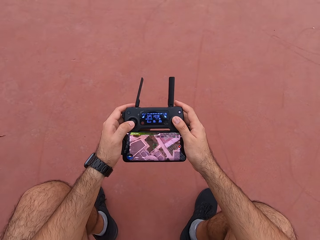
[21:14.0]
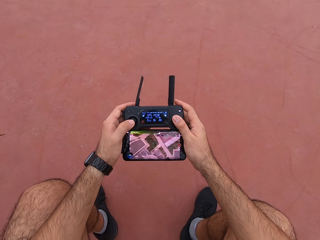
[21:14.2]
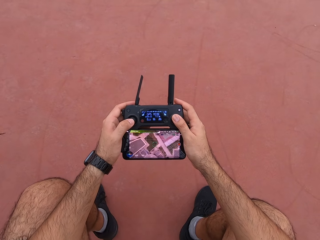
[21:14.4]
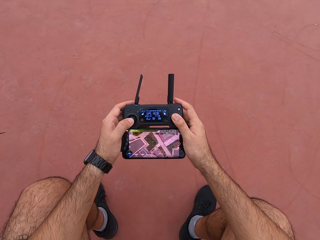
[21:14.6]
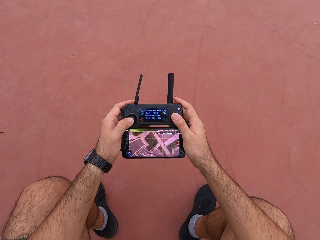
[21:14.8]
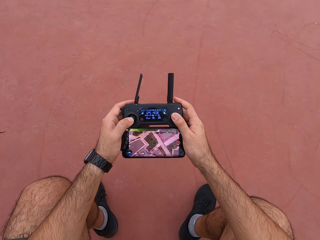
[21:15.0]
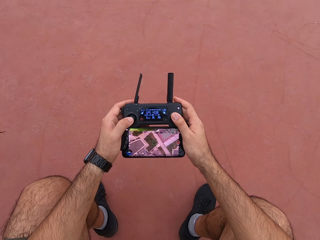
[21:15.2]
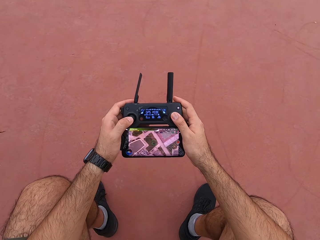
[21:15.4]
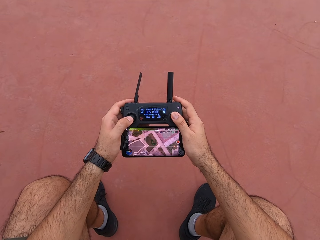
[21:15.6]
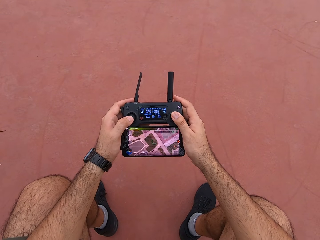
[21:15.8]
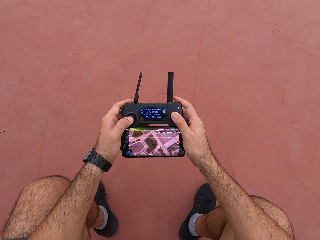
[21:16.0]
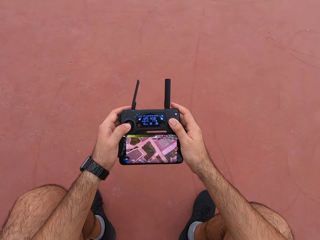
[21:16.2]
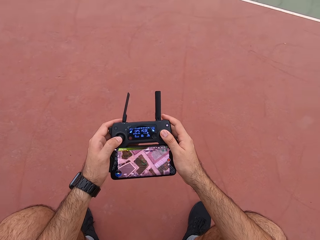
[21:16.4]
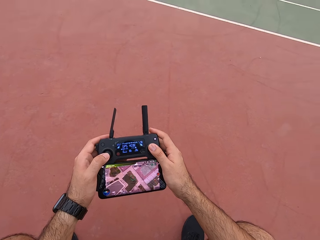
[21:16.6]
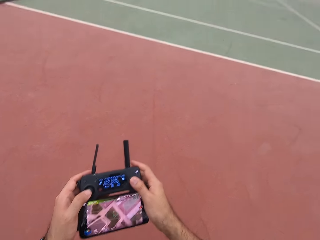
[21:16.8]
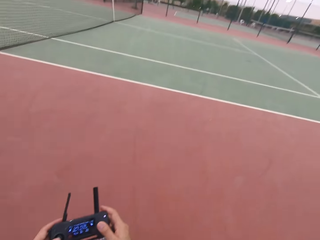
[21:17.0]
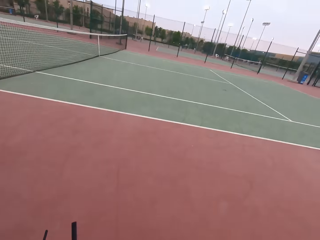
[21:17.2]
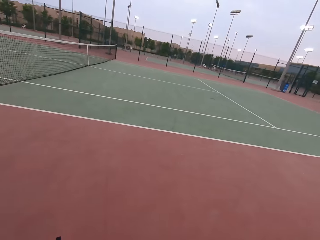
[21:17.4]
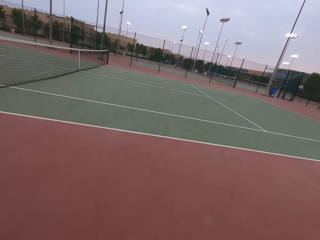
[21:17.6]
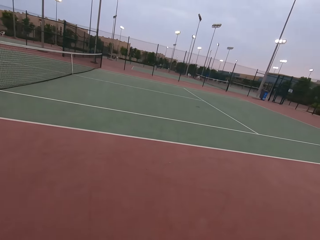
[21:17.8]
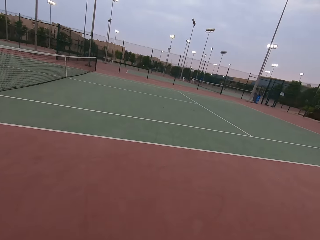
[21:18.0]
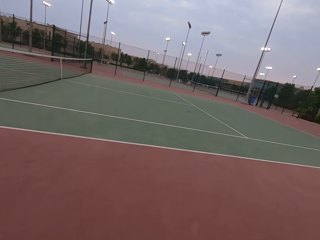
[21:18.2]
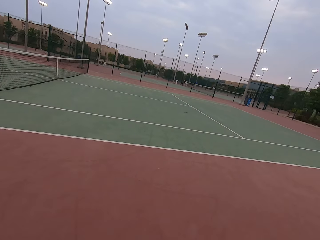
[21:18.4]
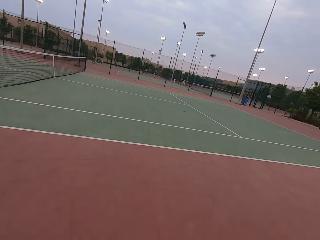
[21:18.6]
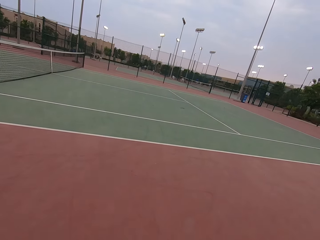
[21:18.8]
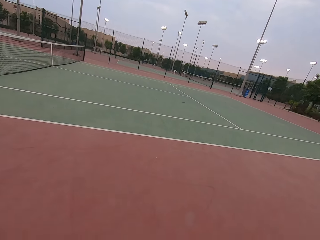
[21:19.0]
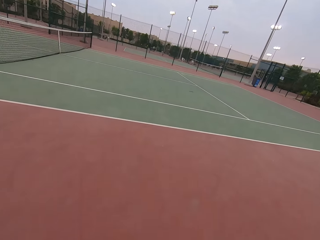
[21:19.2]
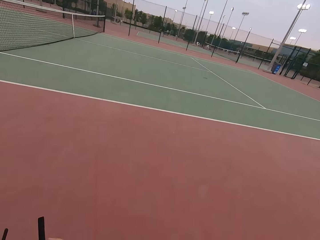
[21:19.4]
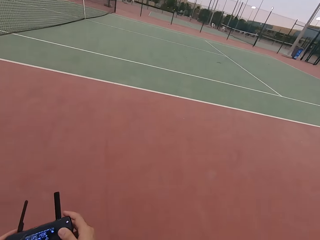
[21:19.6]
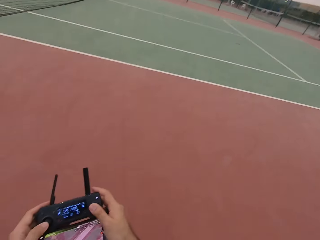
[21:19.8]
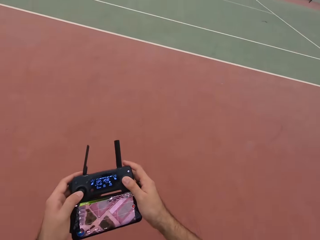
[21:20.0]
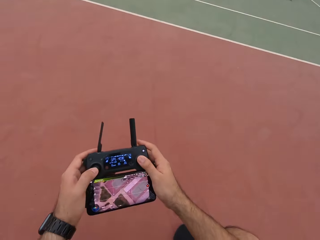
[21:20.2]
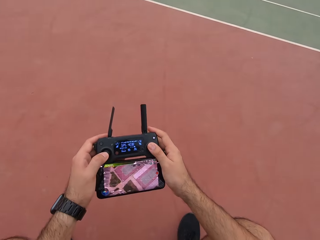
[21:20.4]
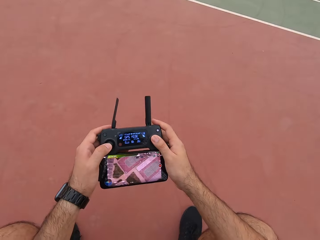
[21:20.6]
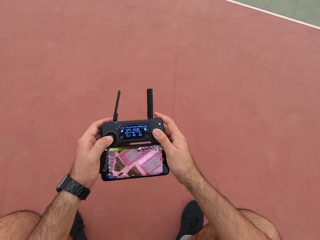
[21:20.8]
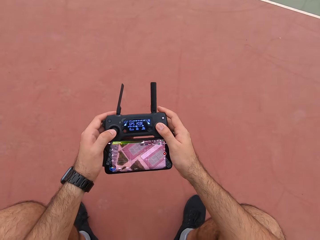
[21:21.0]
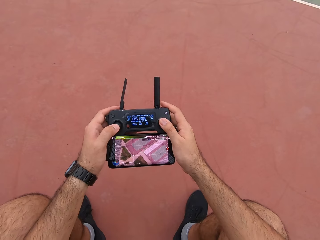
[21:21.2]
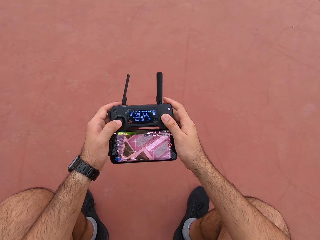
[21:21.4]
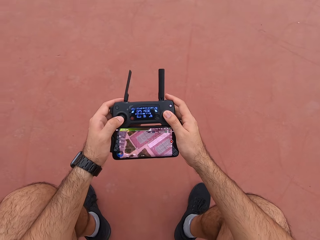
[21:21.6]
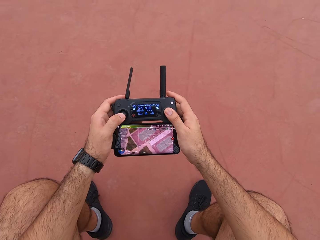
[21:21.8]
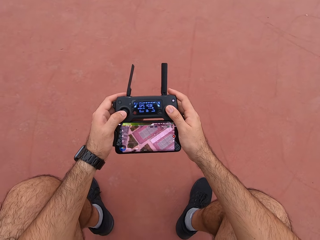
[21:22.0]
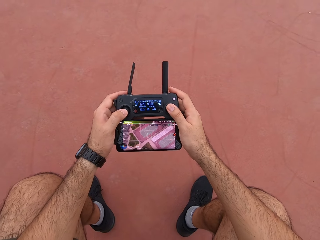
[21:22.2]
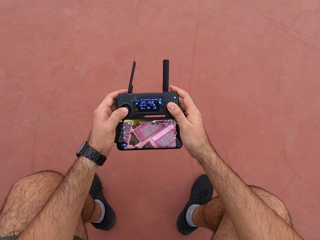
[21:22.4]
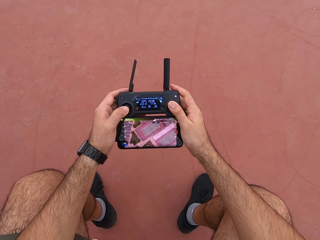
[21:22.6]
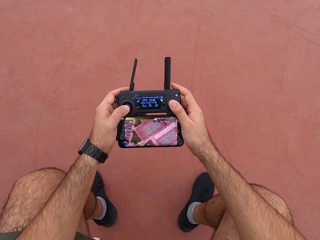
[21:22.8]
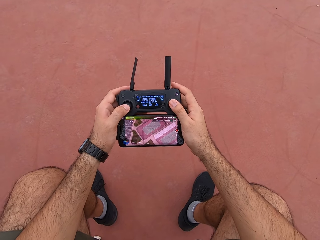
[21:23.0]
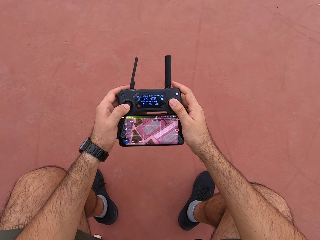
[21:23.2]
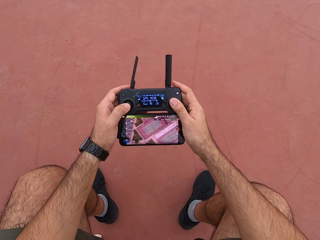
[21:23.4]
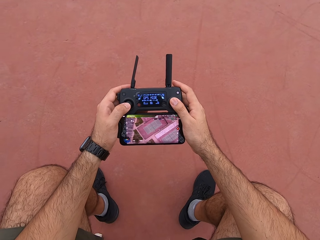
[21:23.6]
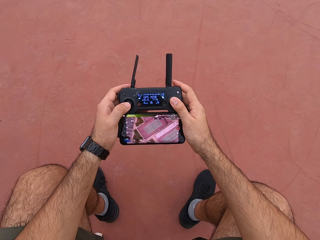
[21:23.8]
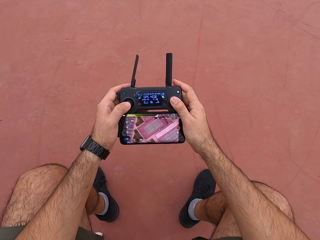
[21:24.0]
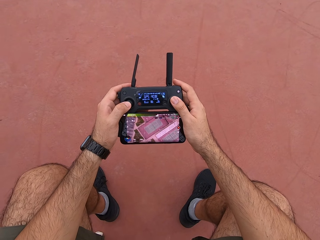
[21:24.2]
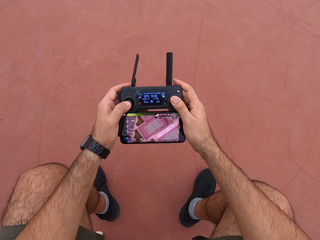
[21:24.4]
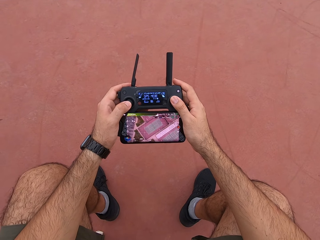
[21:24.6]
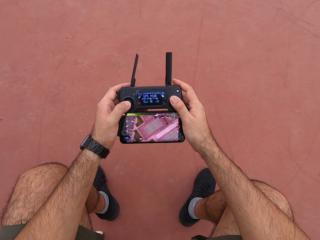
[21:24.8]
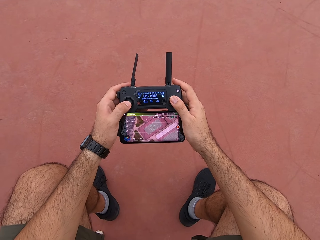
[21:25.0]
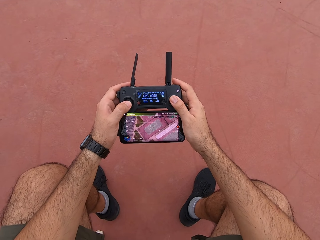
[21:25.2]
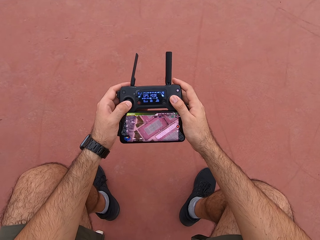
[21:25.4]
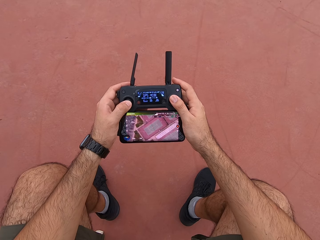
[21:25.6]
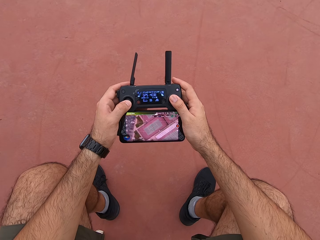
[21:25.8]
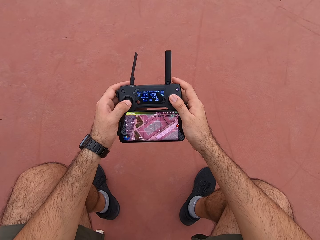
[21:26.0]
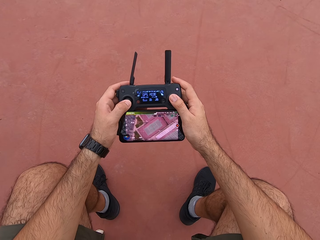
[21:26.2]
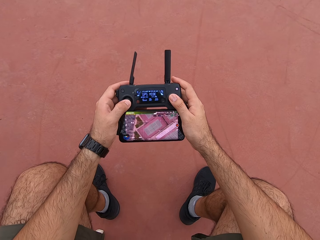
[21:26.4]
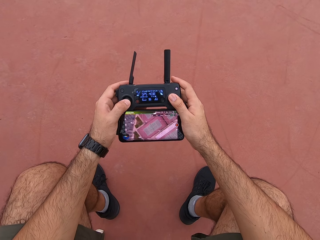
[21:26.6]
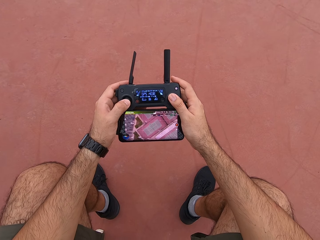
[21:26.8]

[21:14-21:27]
The camera wearer looks around the tennis court. They use a drone controller. They look at their phone.

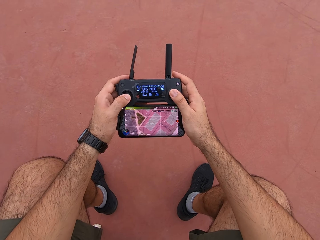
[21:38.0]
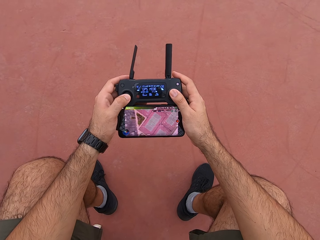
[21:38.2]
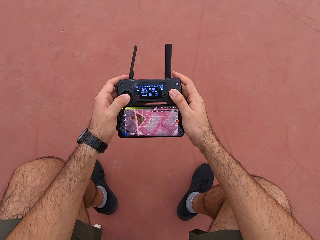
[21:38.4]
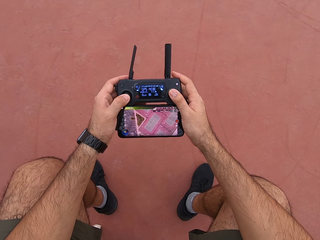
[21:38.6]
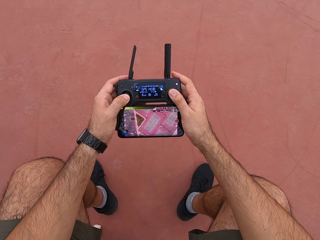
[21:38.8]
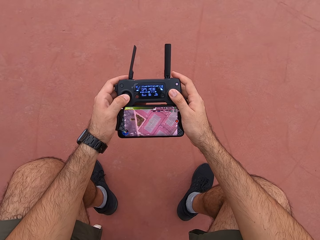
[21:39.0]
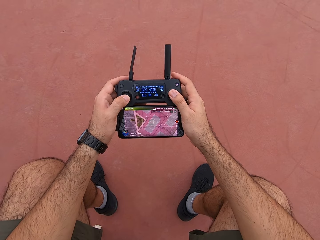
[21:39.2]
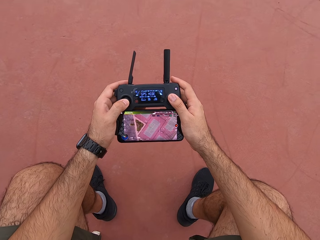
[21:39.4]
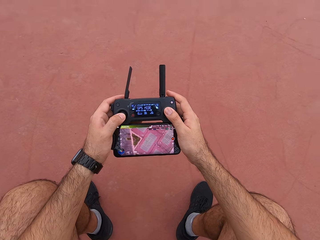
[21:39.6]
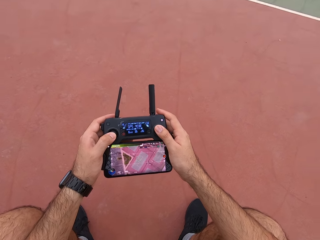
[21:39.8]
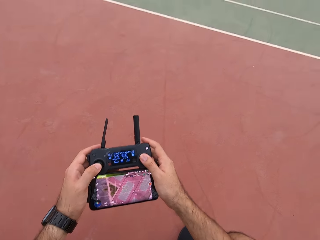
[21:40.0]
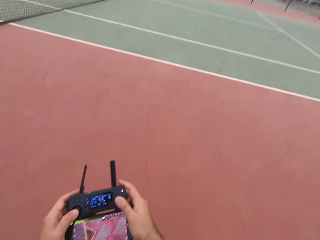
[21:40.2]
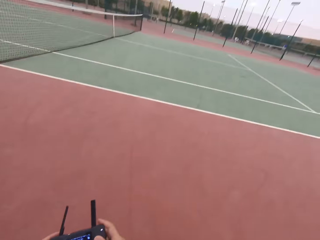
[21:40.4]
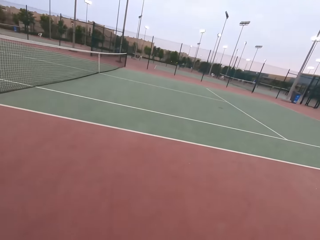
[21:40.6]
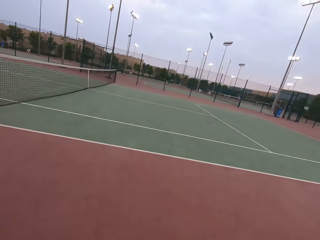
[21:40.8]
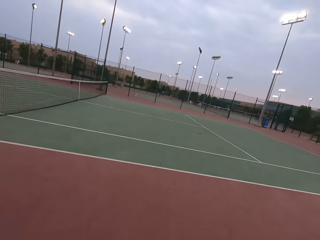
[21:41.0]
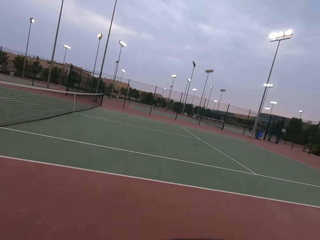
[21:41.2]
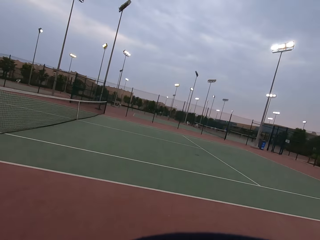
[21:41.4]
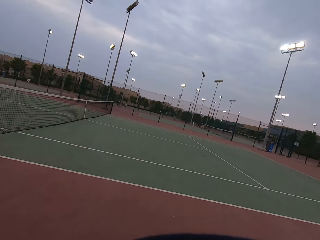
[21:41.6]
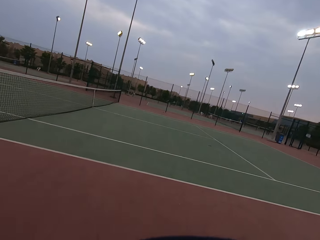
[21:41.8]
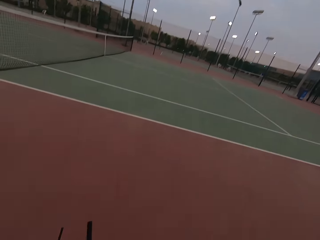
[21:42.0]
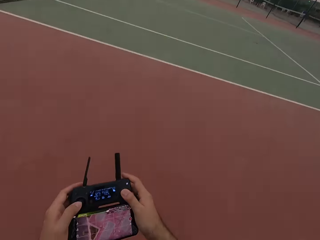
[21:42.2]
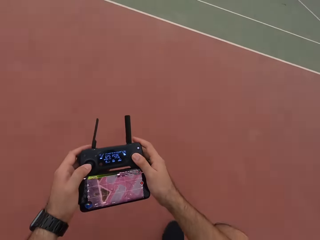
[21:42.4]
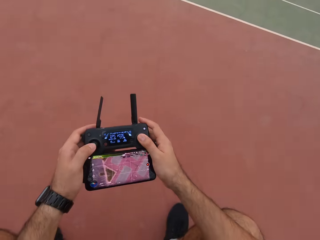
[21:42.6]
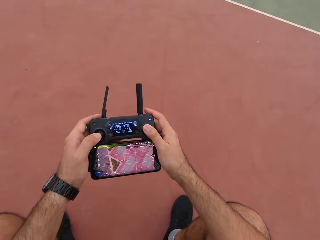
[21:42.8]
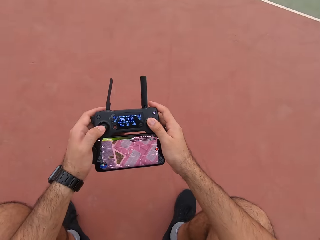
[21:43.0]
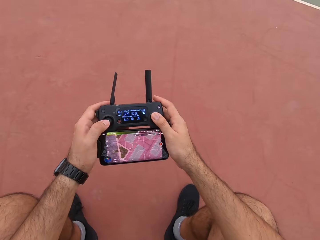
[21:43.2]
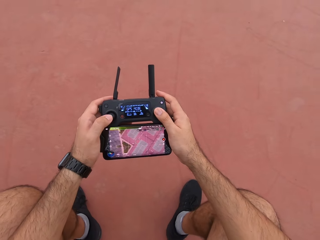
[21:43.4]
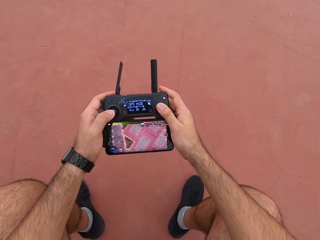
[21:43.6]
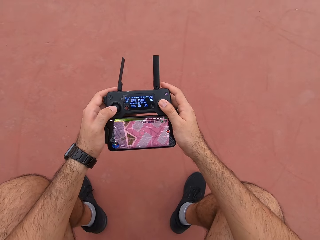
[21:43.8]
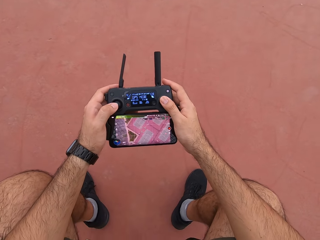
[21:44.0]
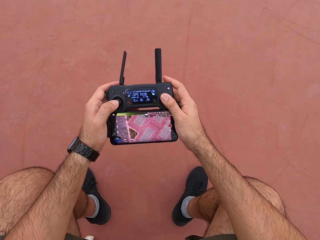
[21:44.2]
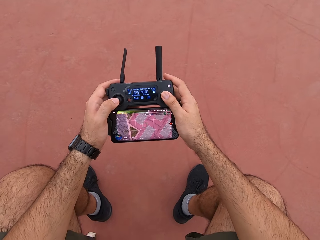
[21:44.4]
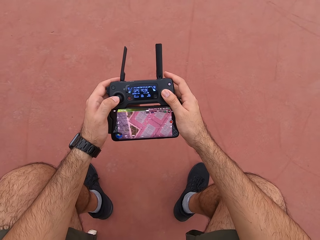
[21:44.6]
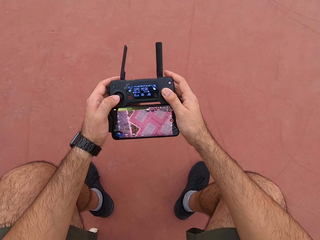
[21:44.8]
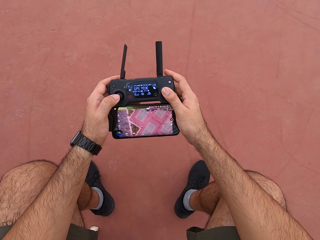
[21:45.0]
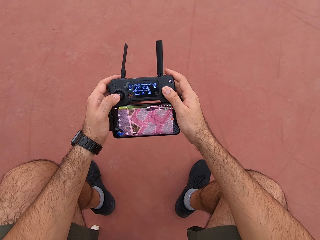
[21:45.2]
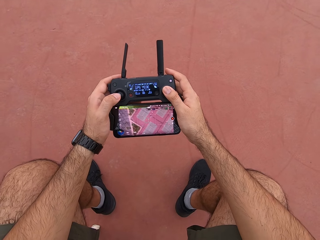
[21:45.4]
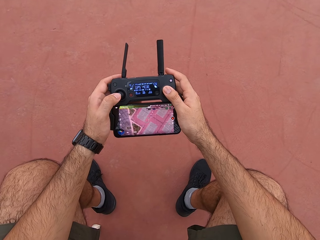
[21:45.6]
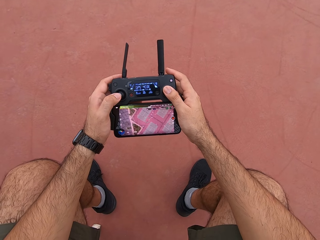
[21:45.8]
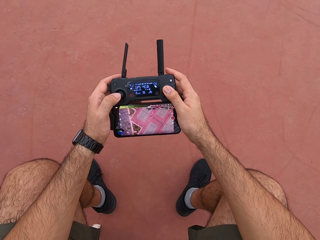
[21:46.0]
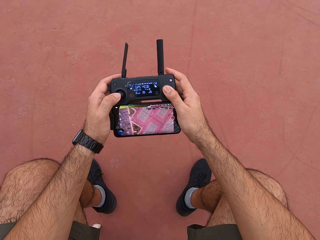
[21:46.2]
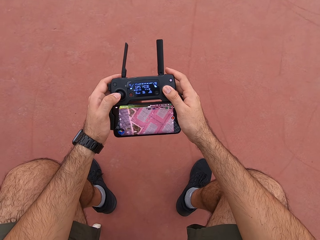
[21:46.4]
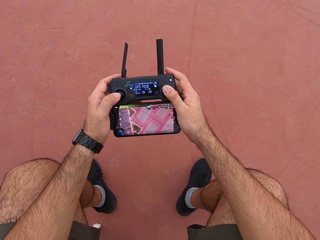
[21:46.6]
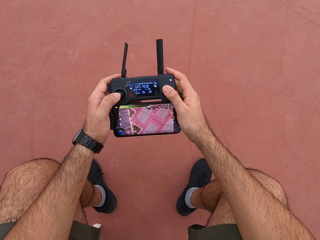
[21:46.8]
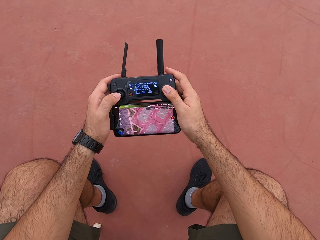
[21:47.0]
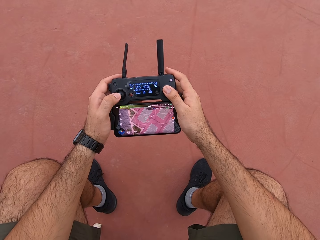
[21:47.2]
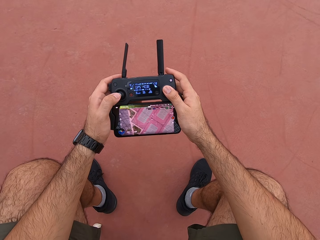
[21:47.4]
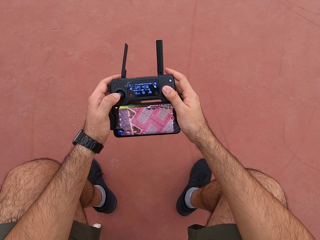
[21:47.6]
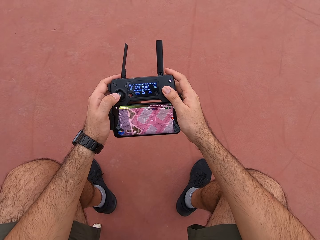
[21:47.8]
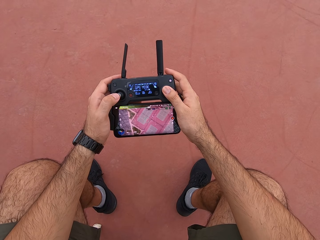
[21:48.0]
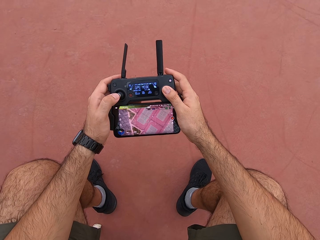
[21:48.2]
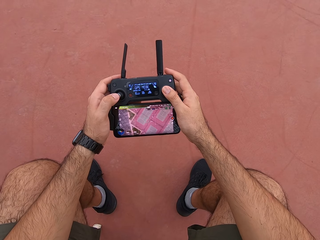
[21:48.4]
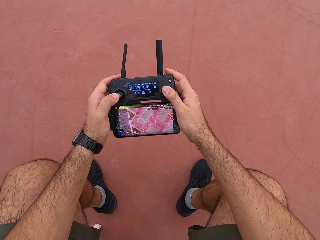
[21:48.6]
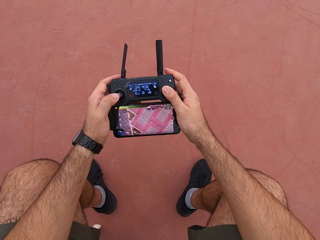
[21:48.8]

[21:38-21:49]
The camera wearer looks around the tennis court. They use a drone controller. They look at their phone.
